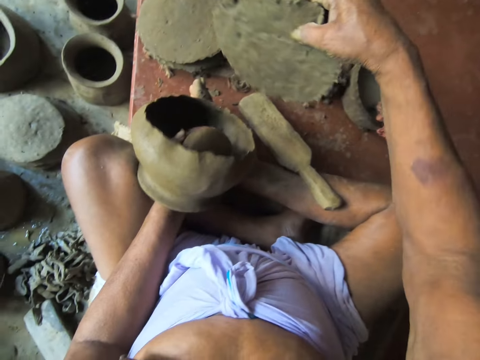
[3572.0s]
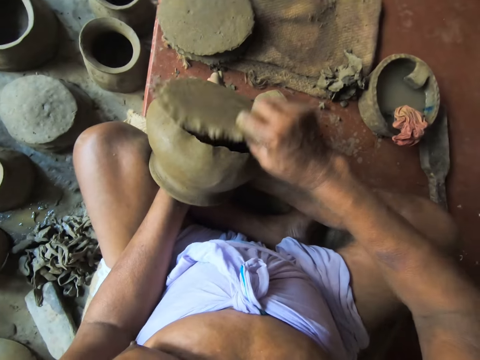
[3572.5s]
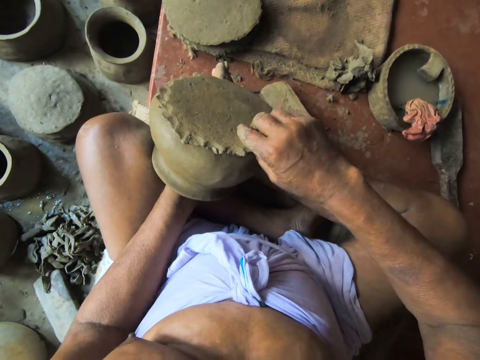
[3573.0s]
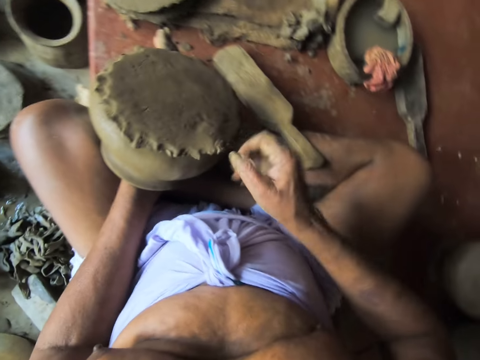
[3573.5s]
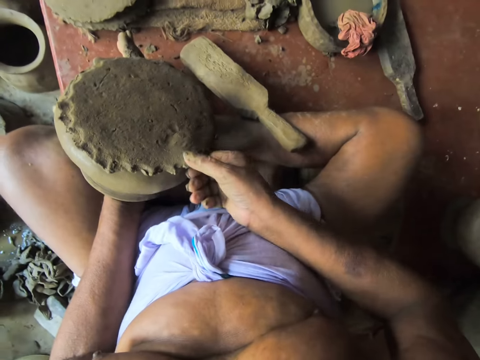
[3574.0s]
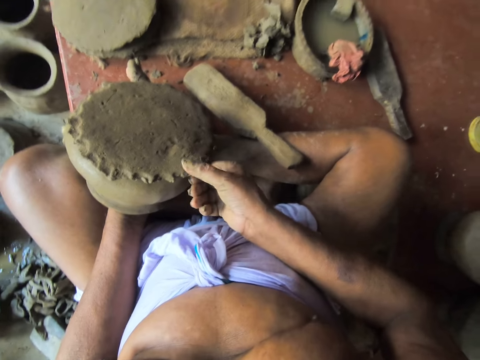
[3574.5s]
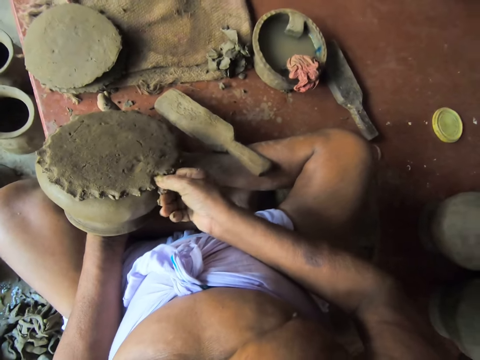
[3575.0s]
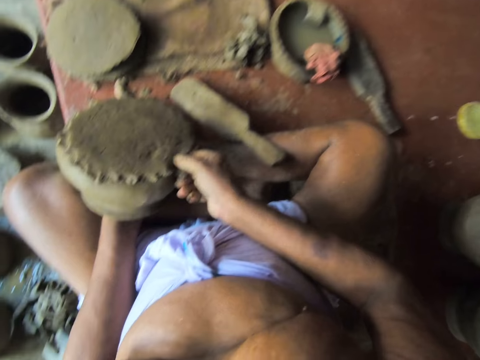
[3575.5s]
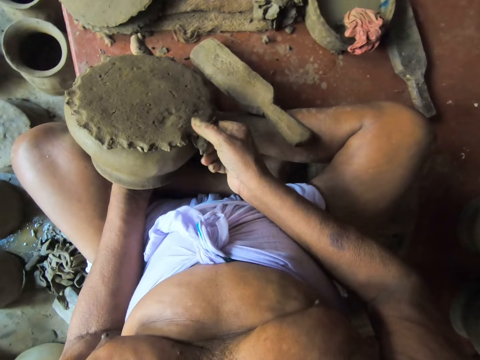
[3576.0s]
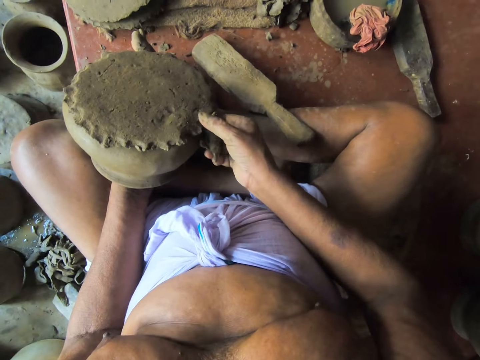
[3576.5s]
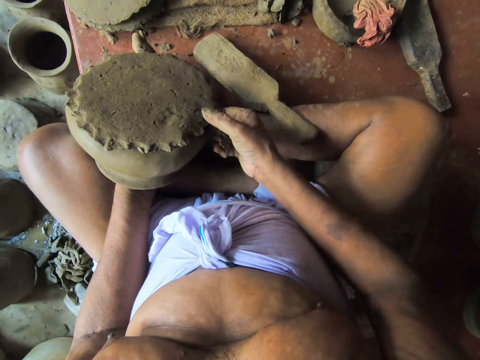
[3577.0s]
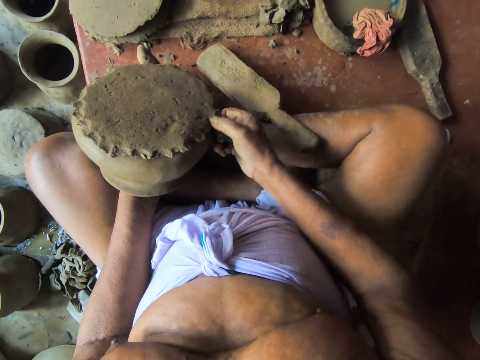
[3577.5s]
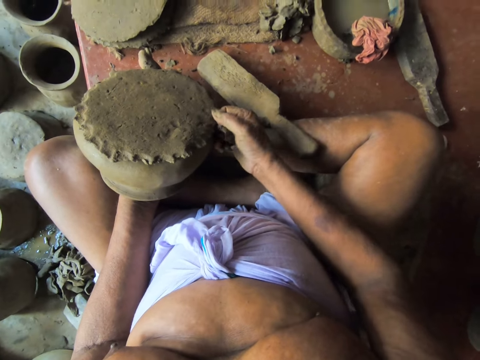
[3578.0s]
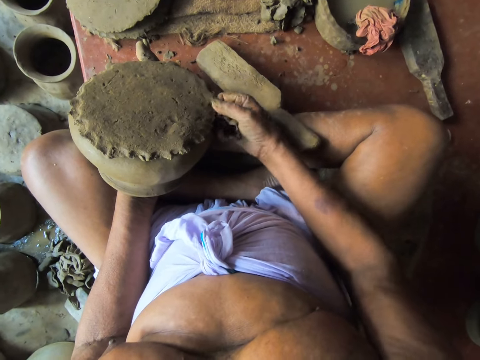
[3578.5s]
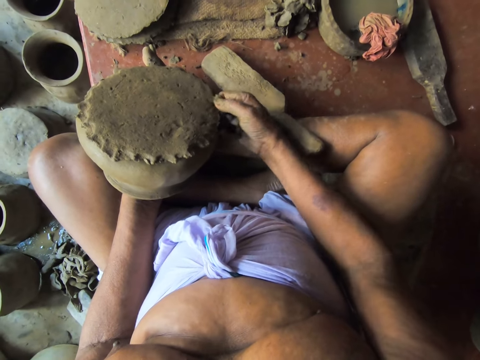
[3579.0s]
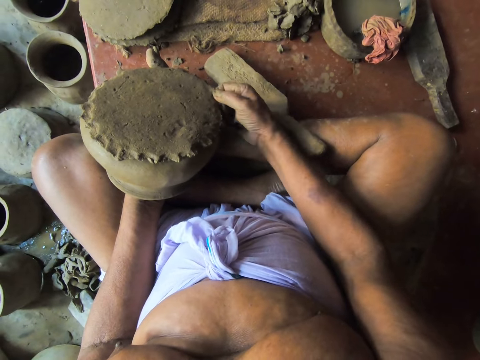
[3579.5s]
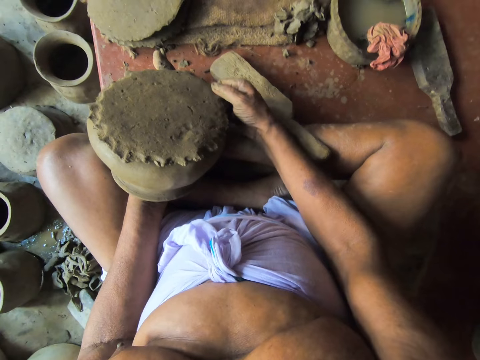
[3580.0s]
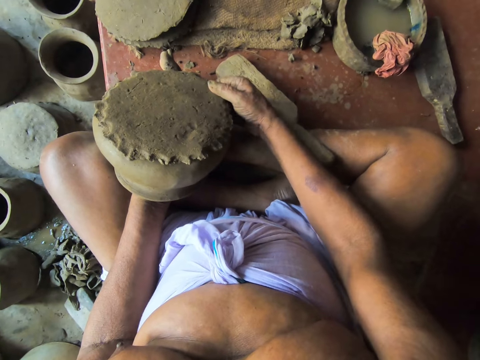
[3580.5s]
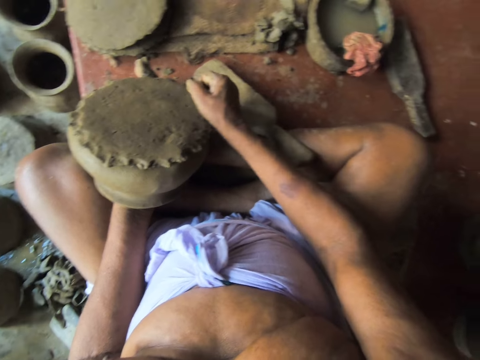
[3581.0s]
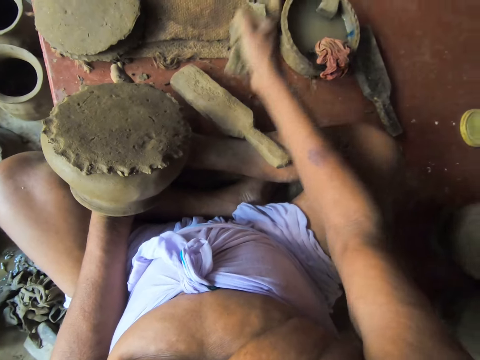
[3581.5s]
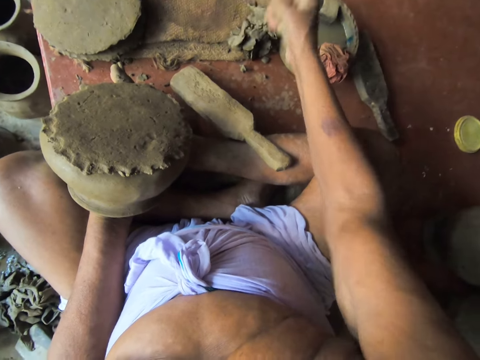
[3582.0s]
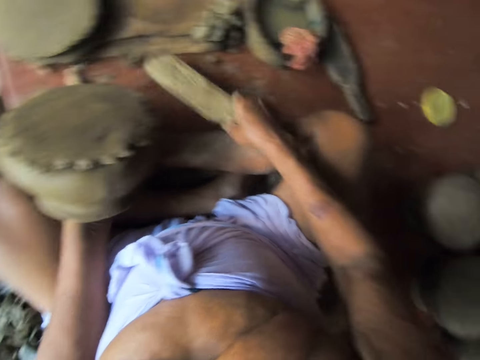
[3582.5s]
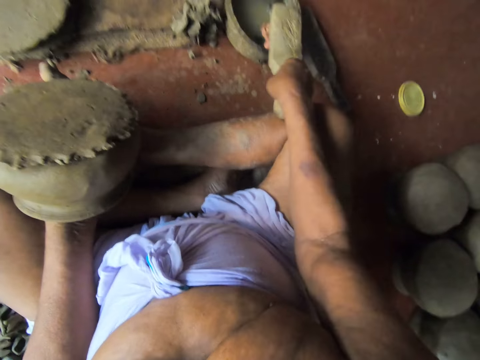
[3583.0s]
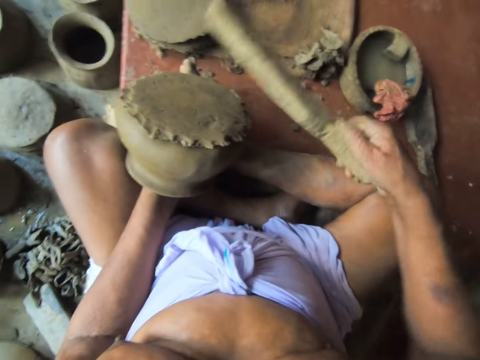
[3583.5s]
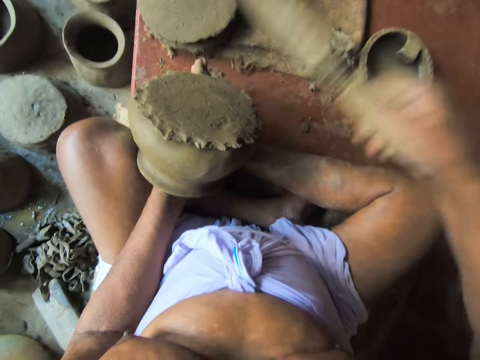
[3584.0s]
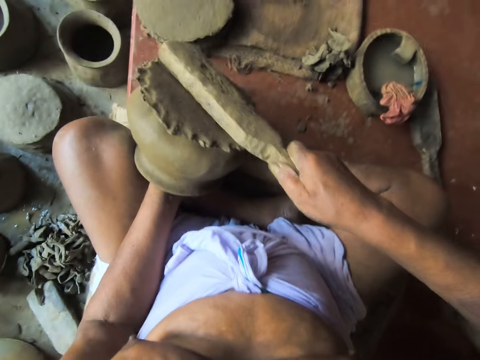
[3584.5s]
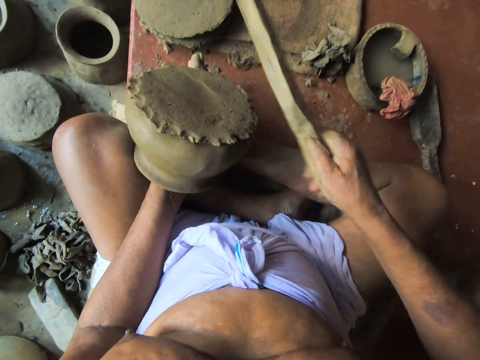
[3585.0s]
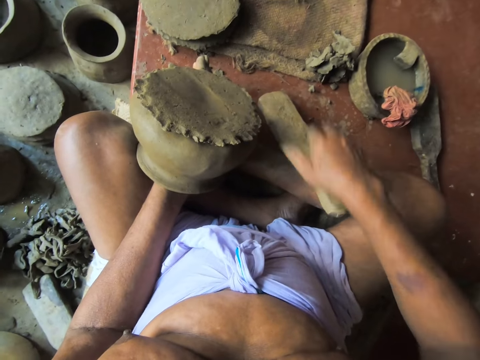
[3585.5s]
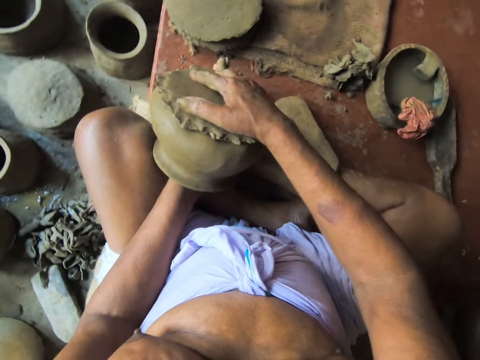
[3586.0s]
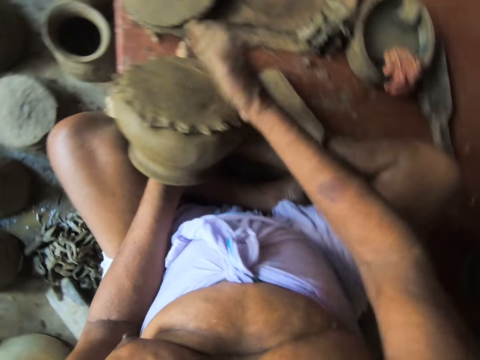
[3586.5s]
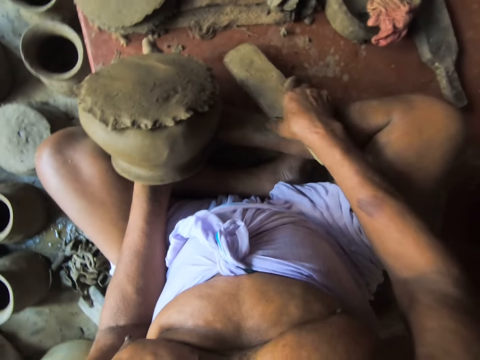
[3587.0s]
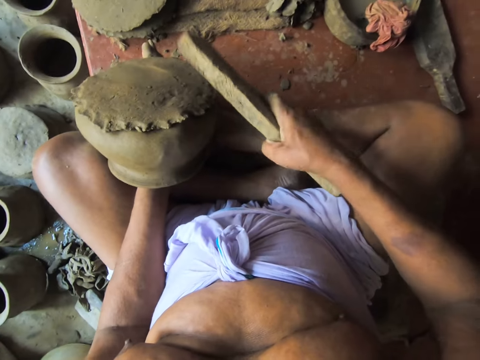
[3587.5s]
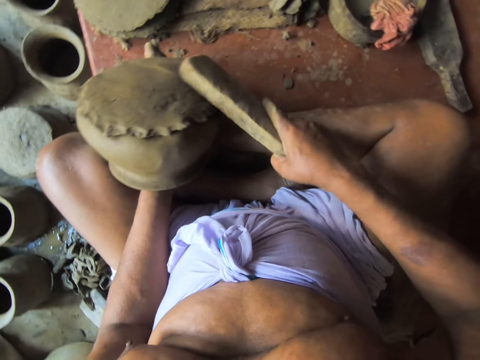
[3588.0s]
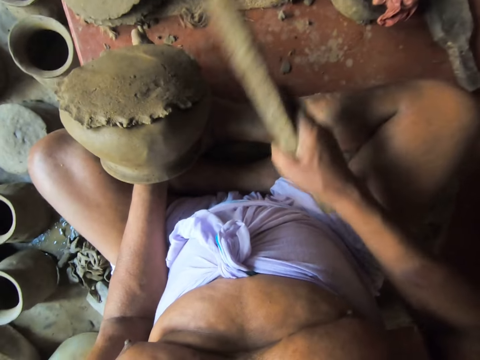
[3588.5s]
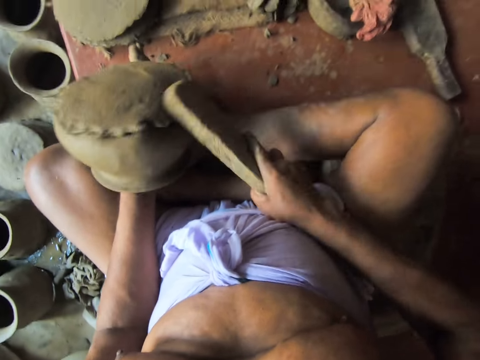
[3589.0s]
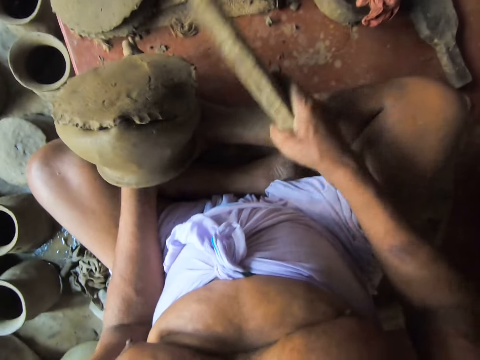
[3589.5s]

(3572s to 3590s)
The camera wearer places the flat clay mold on the clay mold in his left hand with his right hand. He cuts the edges of the flat clay mold with his right hand. He drops the edges of the flat clay mold on the floor with his right hand. He picks up the wooden paddle or wood from the floor with his right hand. He taps the wood on the wet cloth. He dips the wooden paddle in the bowl of water on the floor with his right hand. He hits the flat clay mold with the wooden paddle in his right hand. He molds the pot with the wood. He drops the wooden paddle on the floor with his right hand. He adjusts the flat clay mold in his left hand with his right hand. He picks up the wooden paddle from the floor with his right hand. He molds the pot with the wood. He hits the flat clay mold and the clay mold together with the wooden paddle in his right hand in a circular motion.

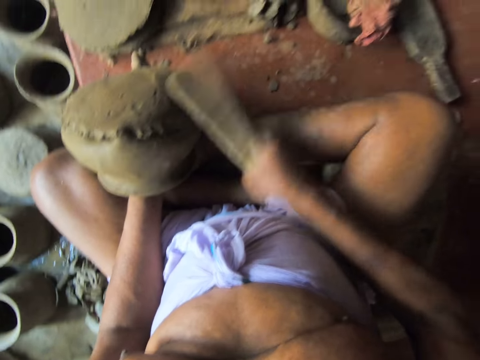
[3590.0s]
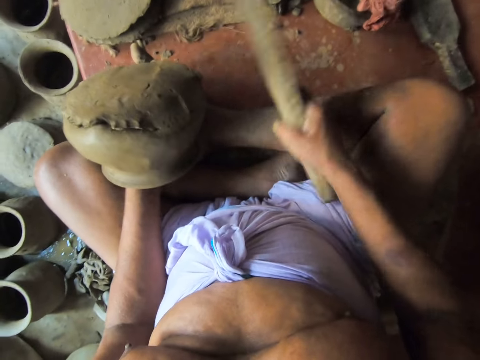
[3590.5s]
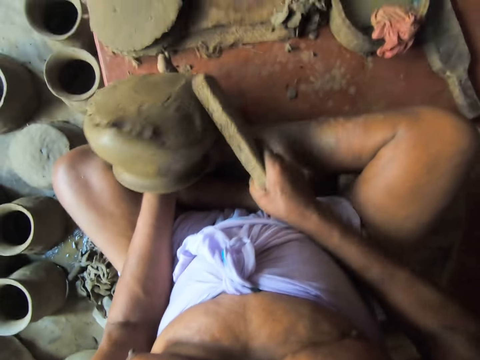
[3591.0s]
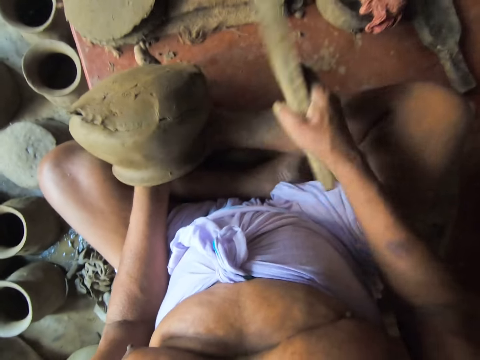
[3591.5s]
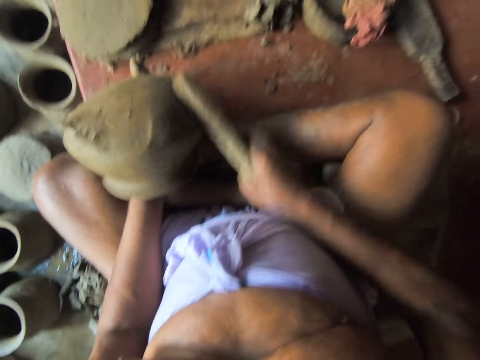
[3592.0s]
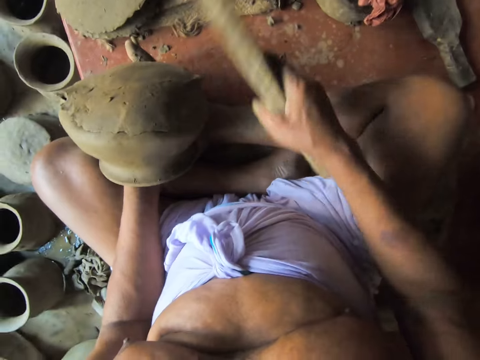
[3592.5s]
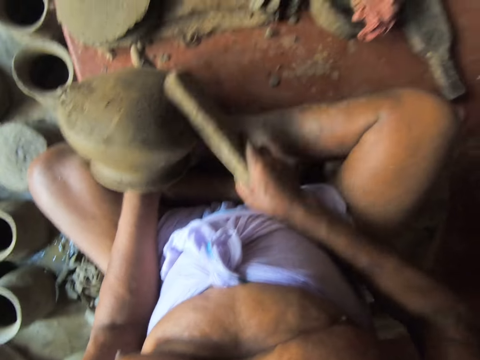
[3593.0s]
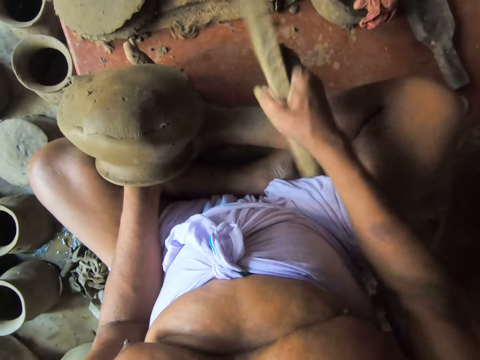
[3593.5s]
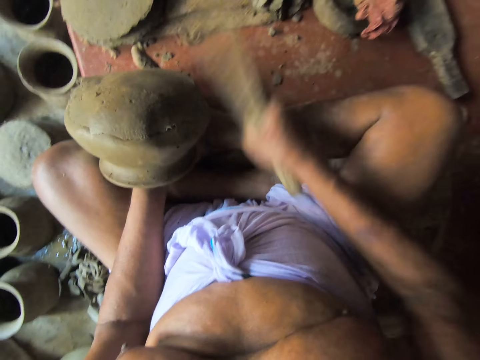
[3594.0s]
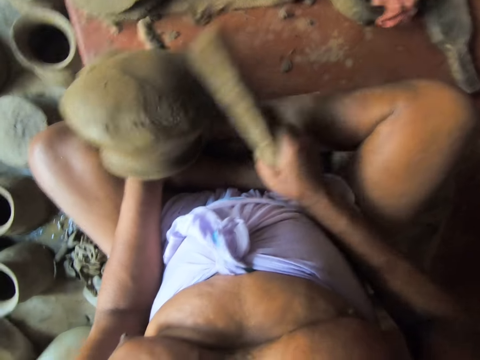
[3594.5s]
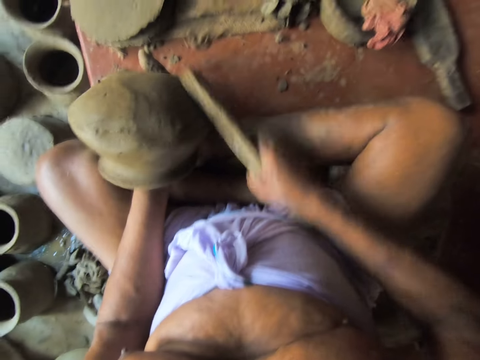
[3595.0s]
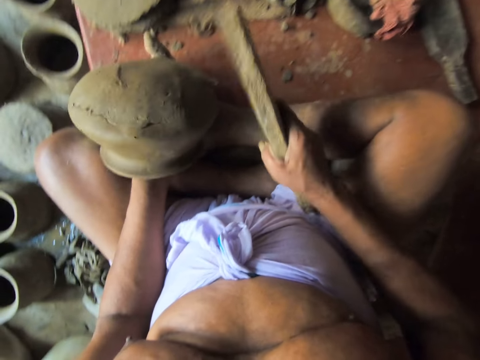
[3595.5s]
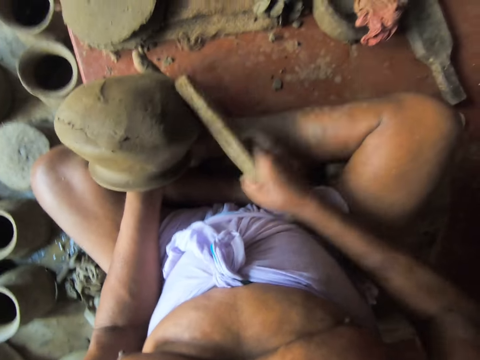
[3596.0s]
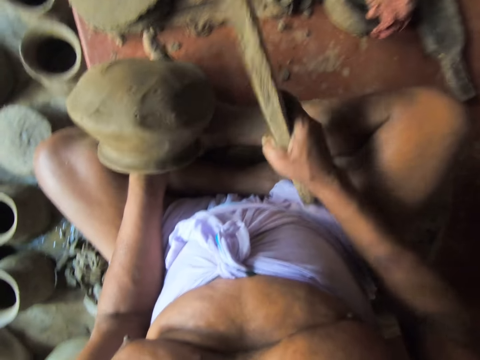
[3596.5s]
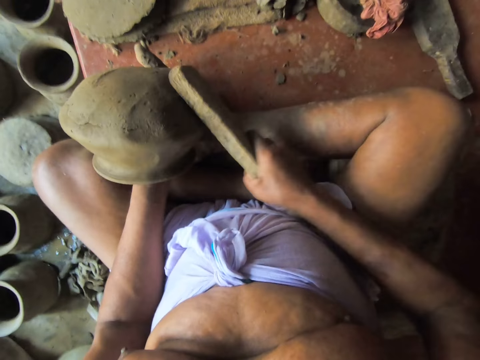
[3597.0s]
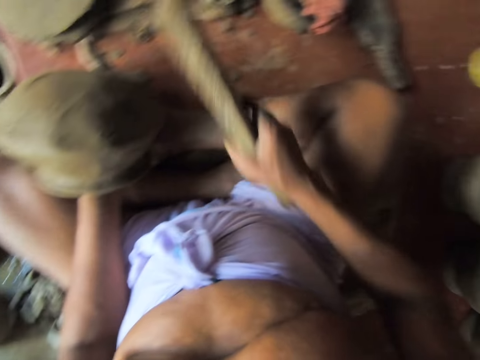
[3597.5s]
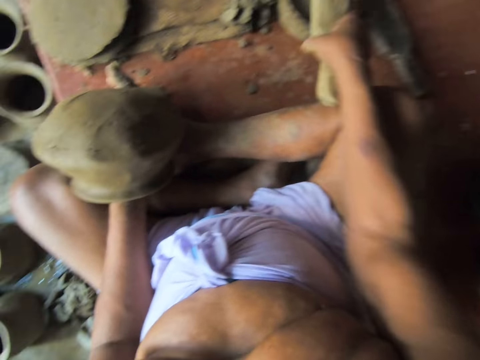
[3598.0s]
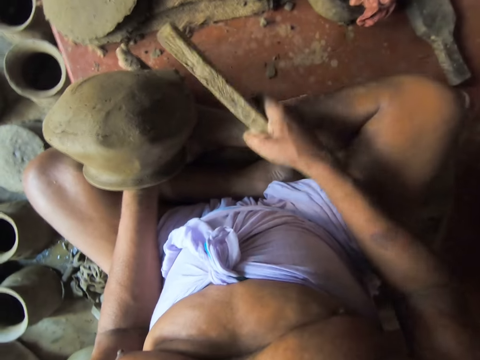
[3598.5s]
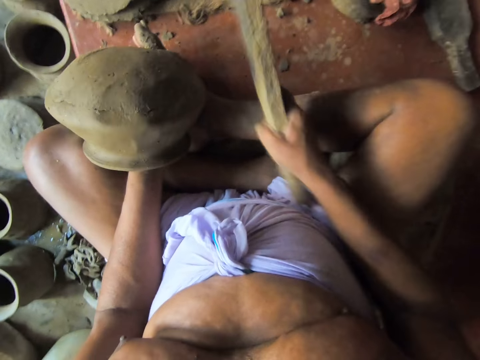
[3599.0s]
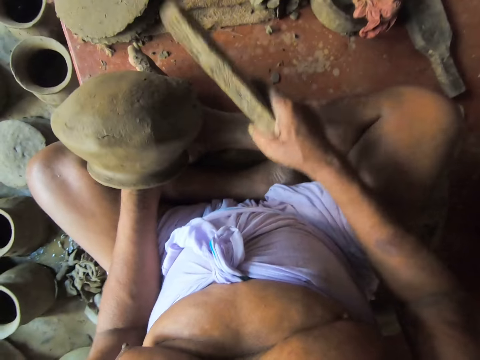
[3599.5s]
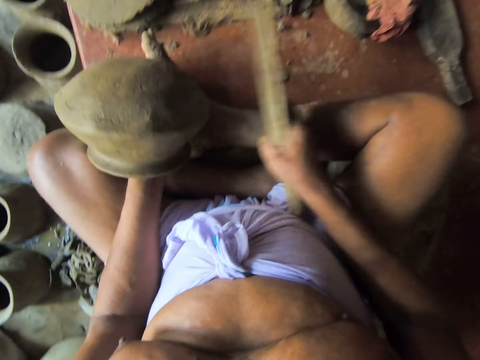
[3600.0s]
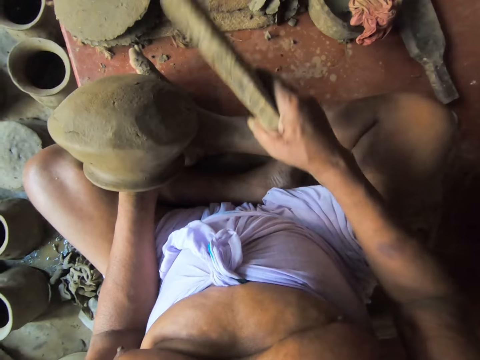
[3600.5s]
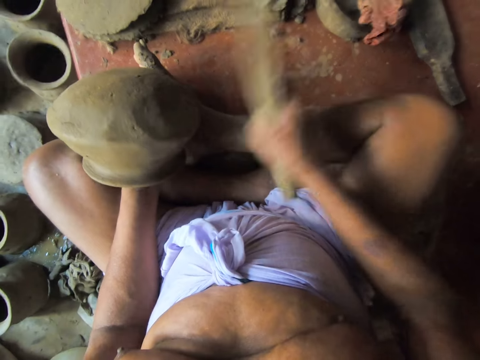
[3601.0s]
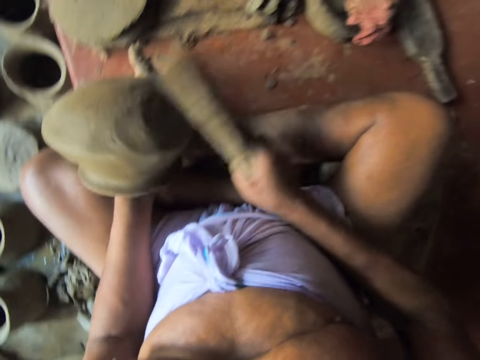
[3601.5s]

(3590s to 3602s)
The camera wearer taps the wood on the wet cloth. He dips the wooden paddle in the bowl of water on the floor with his right hand. He molds the pot with the wood. He hits the flat clay mold and clay mold together with the wooden paddle in his right hand in a circular motion.
